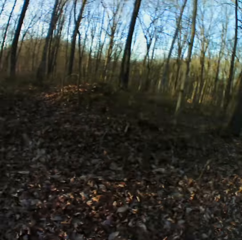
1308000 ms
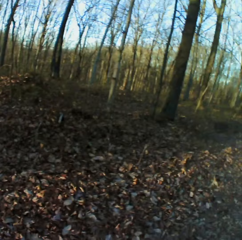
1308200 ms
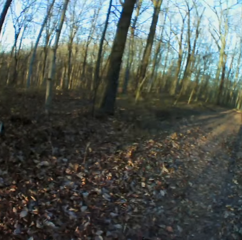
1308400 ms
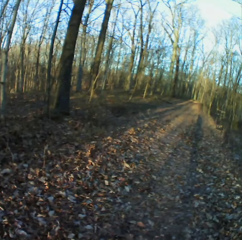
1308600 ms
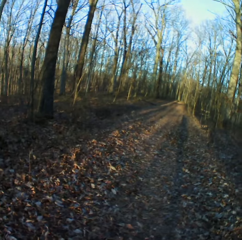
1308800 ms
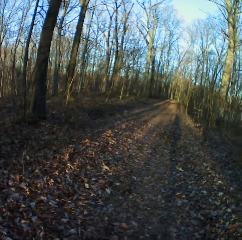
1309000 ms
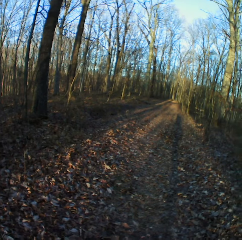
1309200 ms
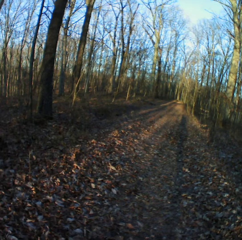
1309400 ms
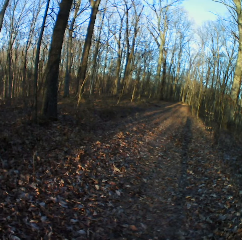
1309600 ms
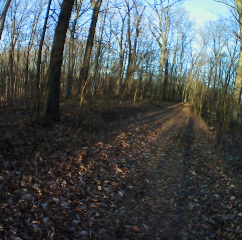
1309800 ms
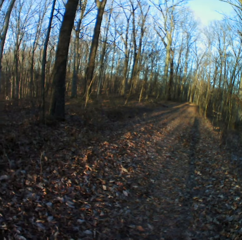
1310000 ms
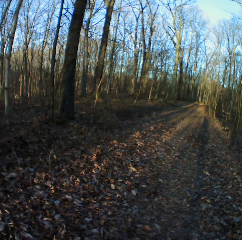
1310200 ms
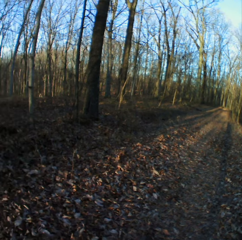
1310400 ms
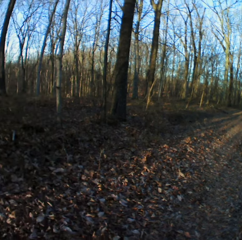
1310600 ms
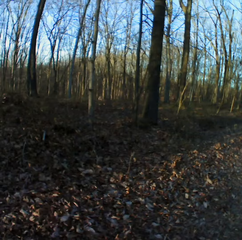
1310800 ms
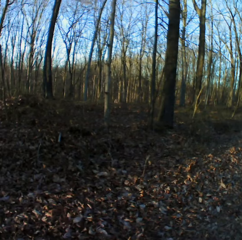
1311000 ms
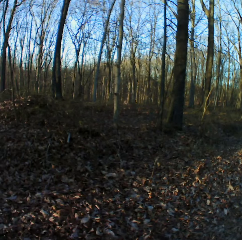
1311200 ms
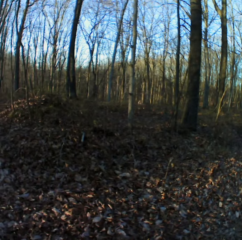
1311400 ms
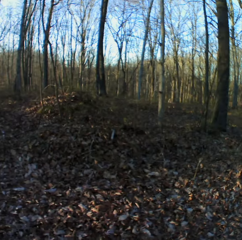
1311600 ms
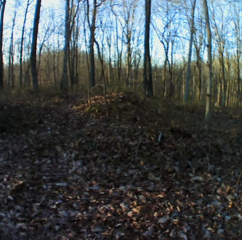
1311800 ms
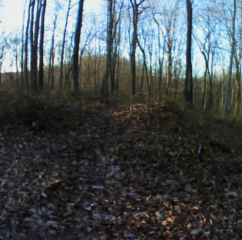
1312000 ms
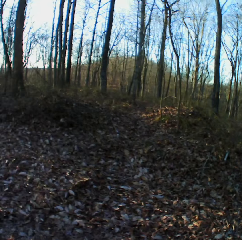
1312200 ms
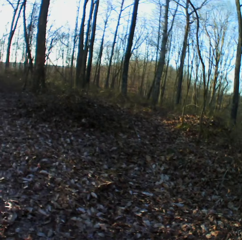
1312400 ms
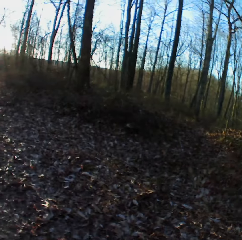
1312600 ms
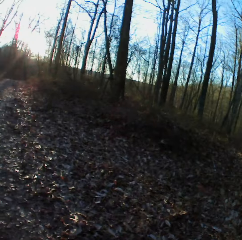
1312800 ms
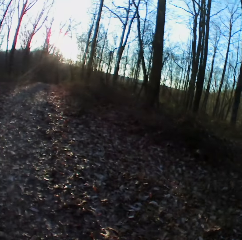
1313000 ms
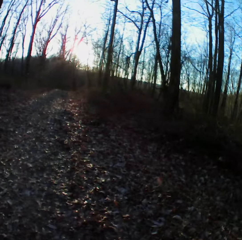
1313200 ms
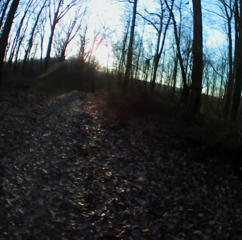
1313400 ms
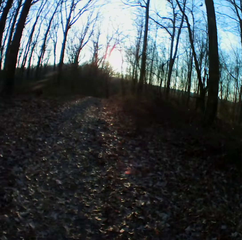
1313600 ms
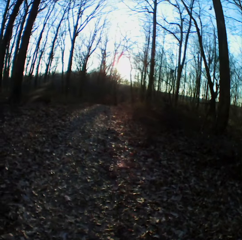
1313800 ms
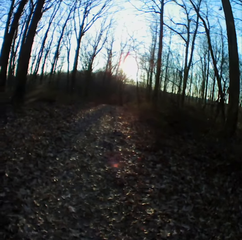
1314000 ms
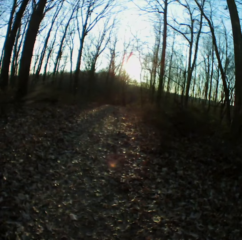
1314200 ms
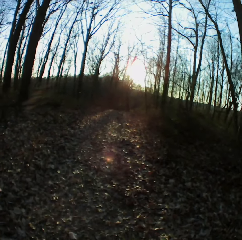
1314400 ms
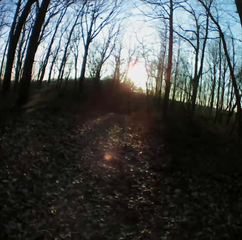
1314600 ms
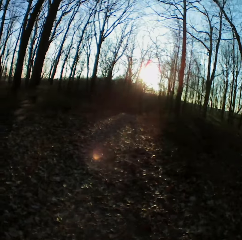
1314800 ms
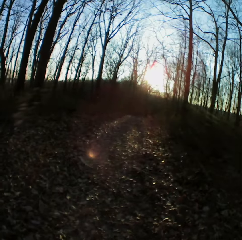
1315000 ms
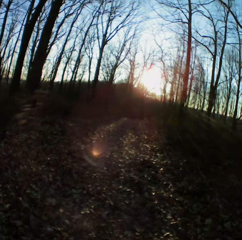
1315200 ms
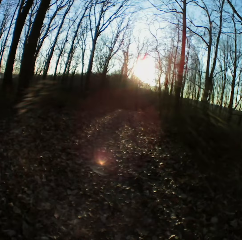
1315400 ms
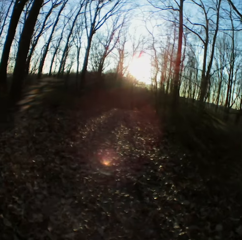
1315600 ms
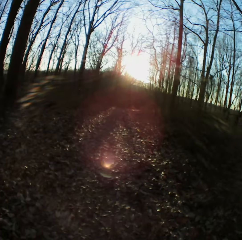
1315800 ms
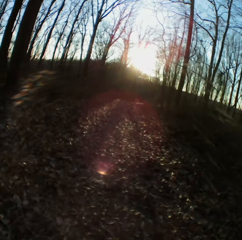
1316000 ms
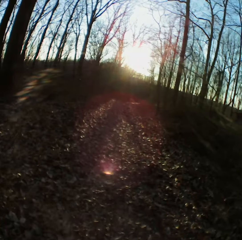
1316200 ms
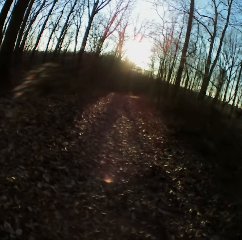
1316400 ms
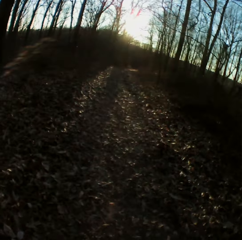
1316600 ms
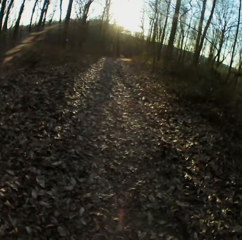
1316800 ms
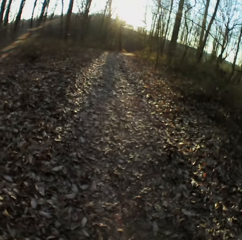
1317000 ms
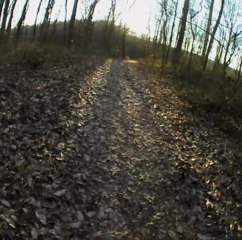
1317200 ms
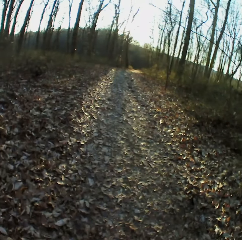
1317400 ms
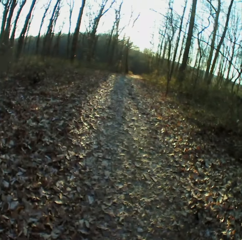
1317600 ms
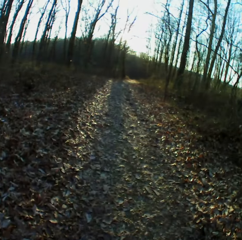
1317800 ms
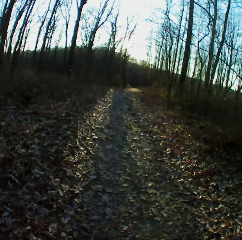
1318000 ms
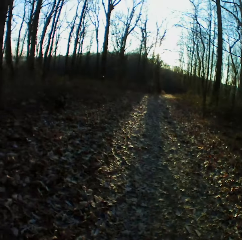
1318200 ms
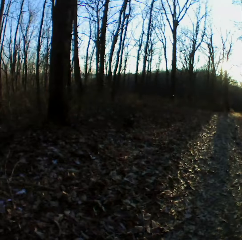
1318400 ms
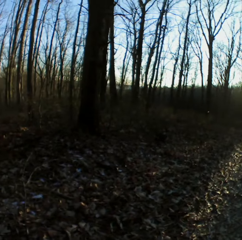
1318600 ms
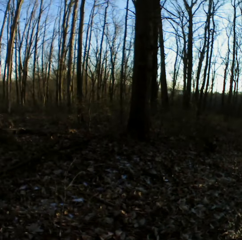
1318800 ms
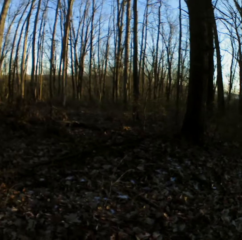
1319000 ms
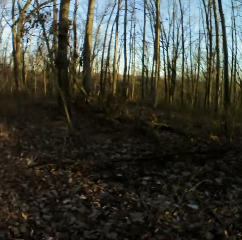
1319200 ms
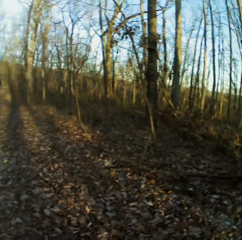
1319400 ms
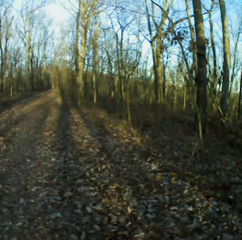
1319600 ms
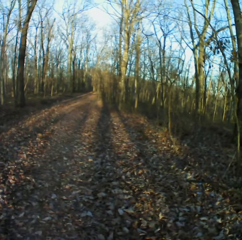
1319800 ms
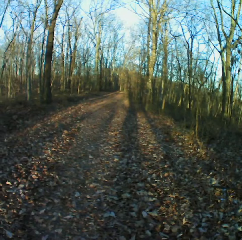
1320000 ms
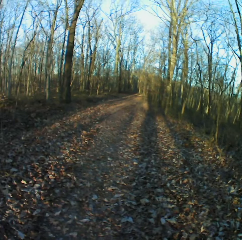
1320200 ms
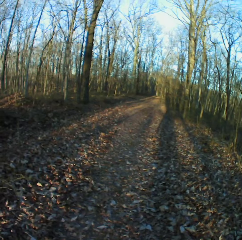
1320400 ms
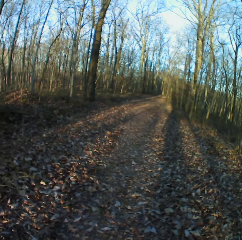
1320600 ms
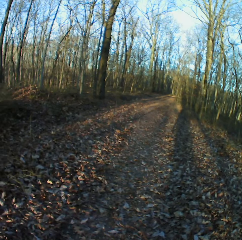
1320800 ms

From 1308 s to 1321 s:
The camera wearer pauses on the forest road. They walk in the forest.

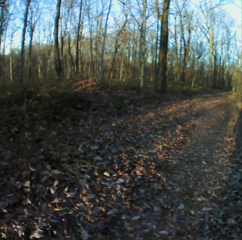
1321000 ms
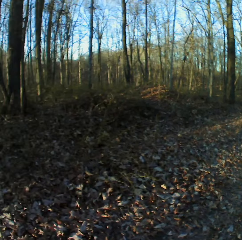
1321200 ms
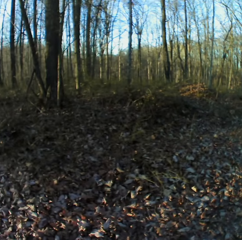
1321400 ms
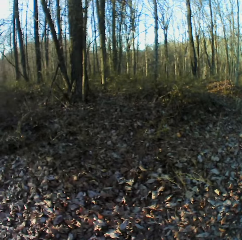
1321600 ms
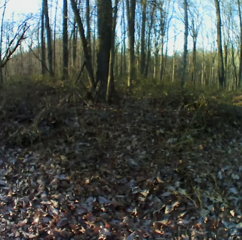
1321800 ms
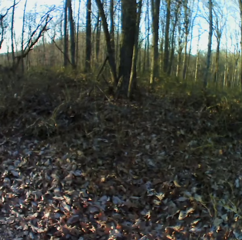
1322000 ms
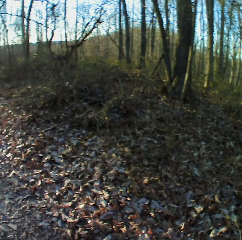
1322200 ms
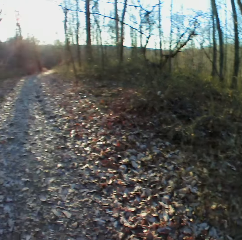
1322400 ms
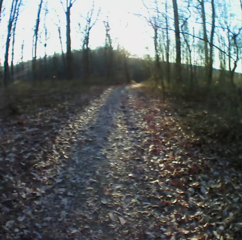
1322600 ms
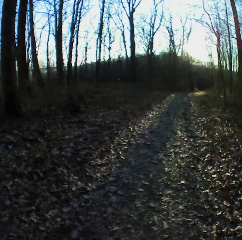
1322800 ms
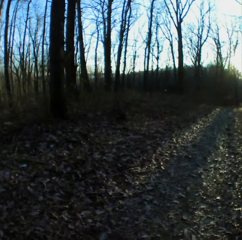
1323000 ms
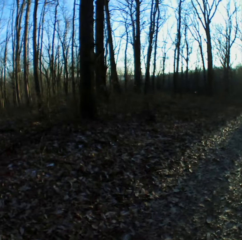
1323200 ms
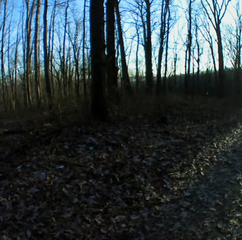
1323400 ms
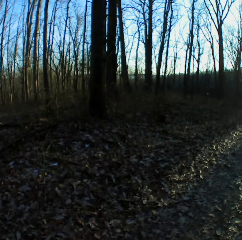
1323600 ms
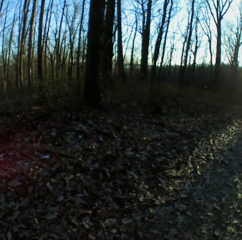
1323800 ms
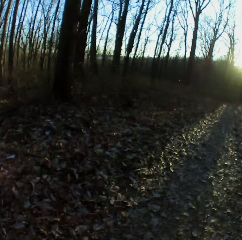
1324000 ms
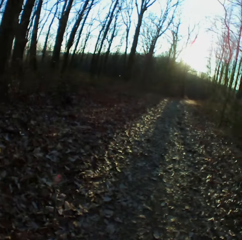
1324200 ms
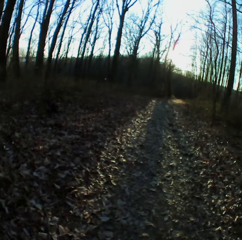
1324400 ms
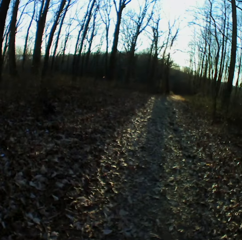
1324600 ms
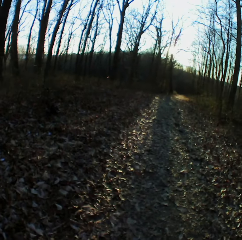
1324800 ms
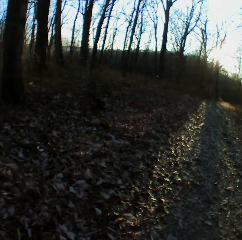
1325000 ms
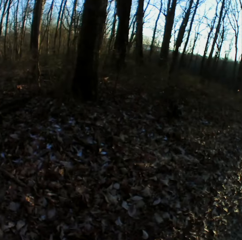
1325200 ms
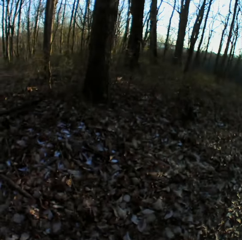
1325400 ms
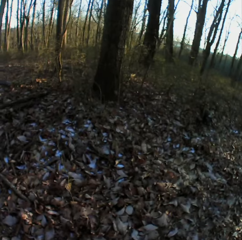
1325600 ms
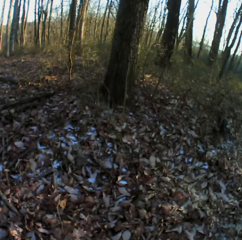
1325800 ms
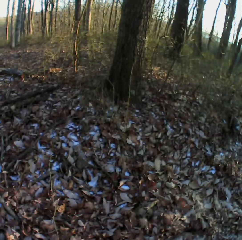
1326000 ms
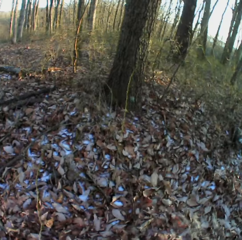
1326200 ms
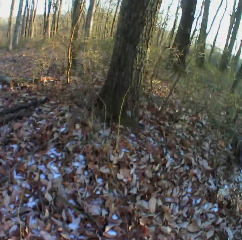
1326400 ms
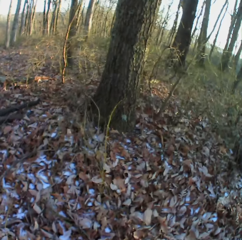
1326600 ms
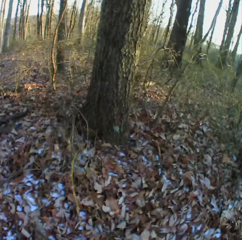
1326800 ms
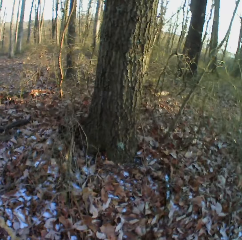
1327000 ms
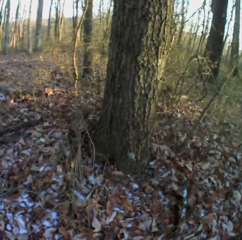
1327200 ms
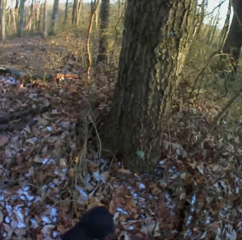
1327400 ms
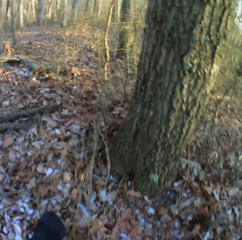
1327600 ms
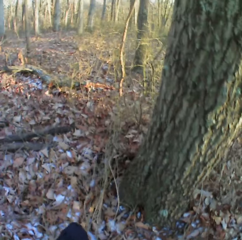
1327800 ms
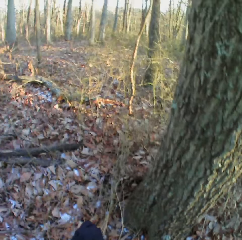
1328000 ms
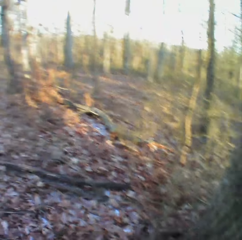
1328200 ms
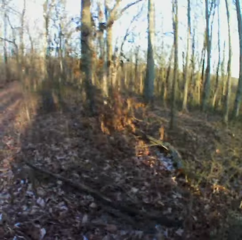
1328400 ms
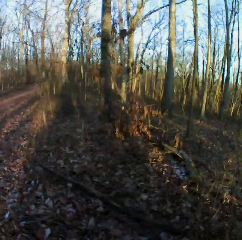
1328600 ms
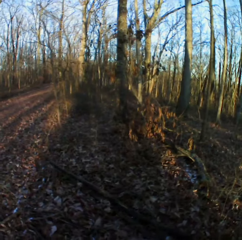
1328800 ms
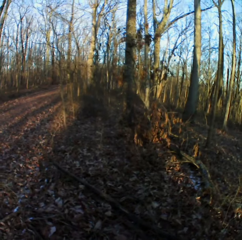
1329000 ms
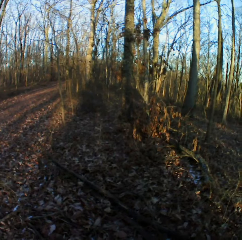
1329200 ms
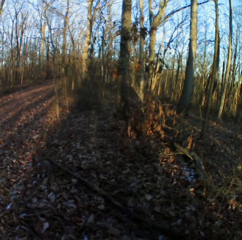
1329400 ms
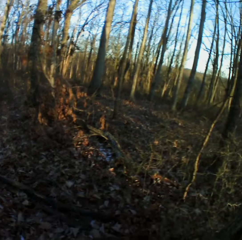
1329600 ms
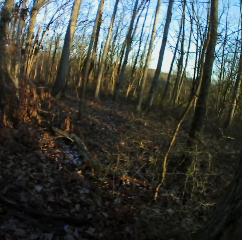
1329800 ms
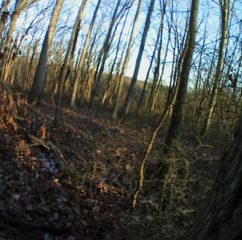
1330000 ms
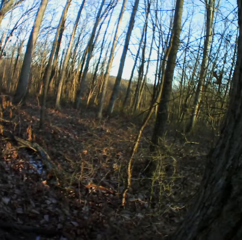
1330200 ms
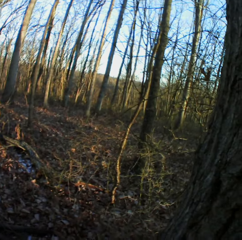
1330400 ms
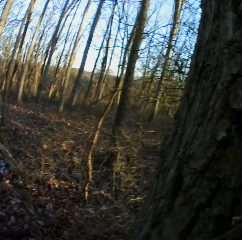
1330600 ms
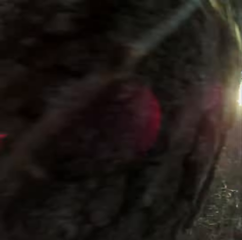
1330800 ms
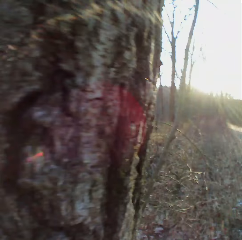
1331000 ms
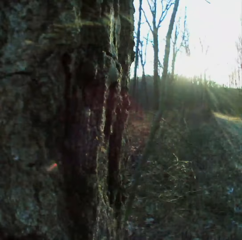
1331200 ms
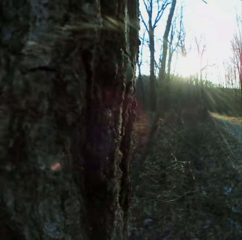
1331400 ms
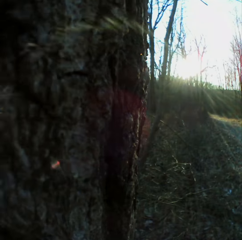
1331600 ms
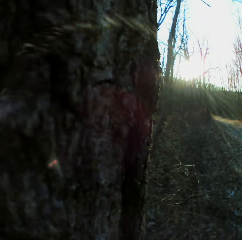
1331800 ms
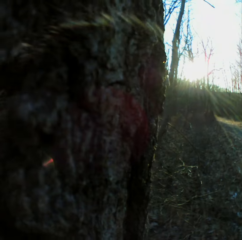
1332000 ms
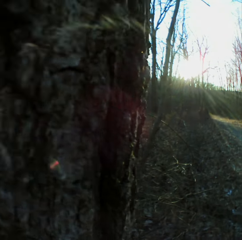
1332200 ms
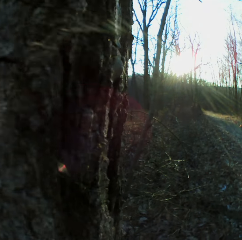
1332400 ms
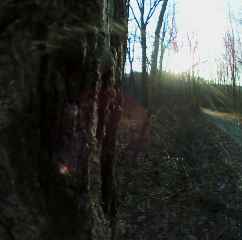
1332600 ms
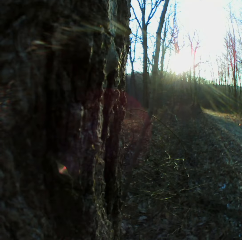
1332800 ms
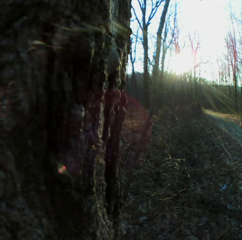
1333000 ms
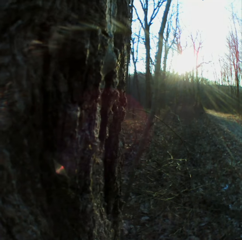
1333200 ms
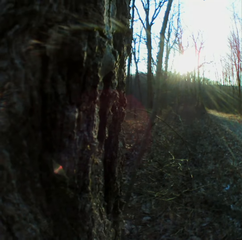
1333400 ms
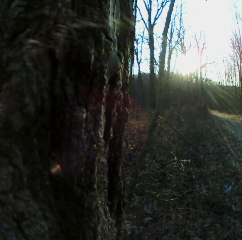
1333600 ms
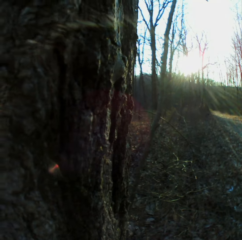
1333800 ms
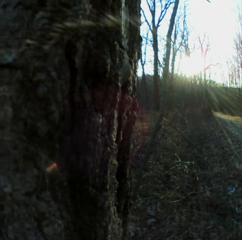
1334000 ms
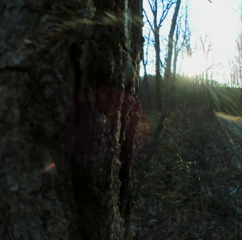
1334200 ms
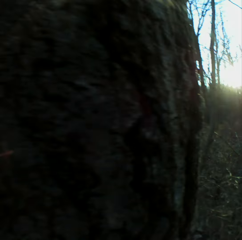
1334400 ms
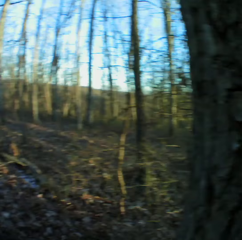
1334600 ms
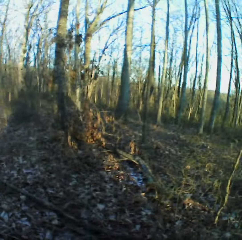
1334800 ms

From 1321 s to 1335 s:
The camera wearer takes the video. They pause in the forest.

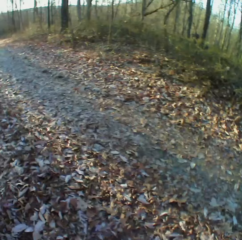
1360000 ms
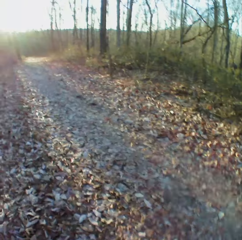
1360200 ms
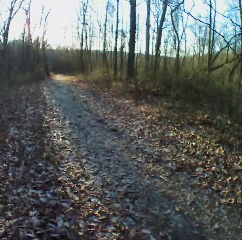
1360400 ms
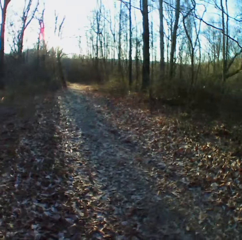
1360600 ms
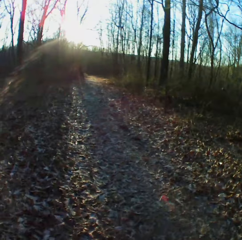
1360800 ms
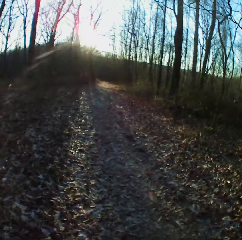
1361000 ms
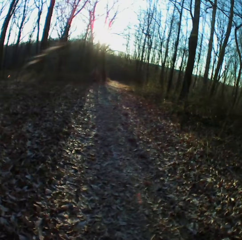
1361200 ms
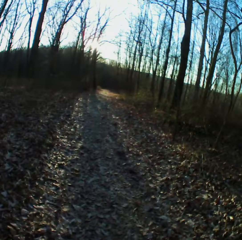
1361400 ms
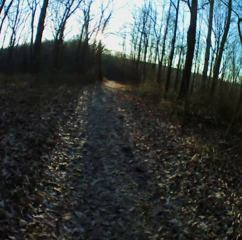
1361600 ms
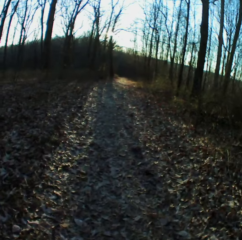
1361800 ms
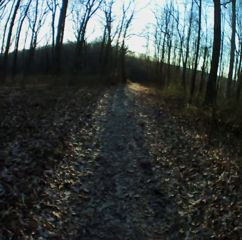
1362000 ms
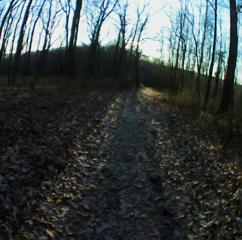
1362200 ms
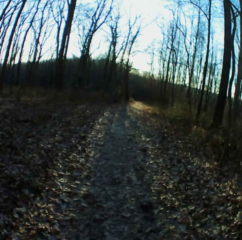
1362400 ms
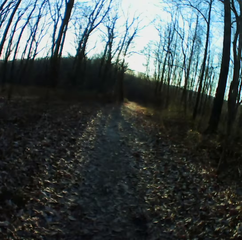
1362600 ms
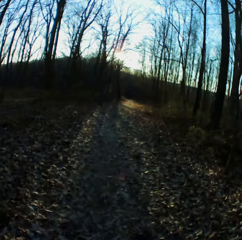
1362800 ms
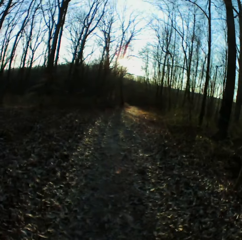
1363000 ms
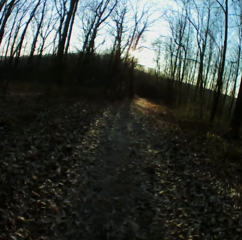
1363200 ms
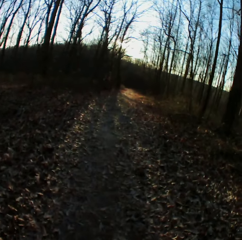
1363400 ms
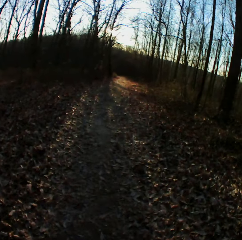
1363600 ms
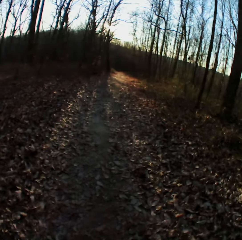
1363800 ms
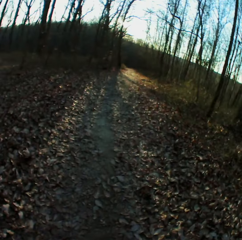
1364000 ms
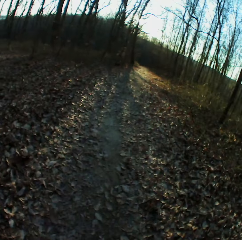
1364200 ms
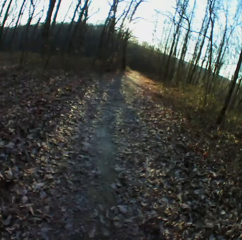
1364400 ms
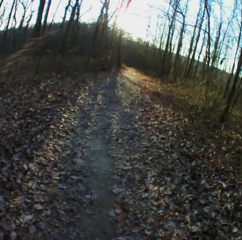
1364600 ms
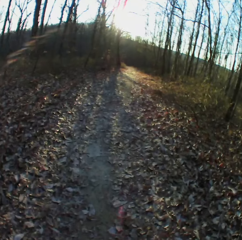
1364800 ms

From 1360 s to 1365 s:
The camera wearer walks in the forest.
